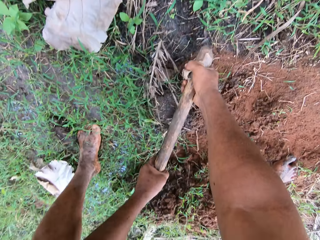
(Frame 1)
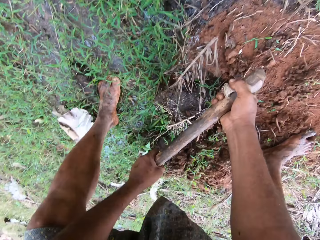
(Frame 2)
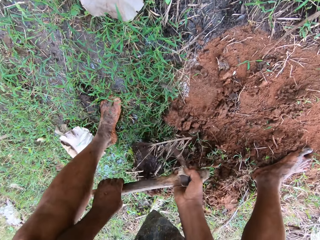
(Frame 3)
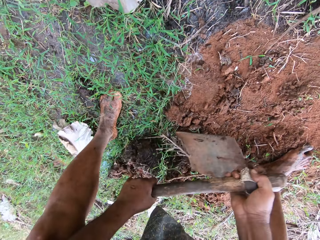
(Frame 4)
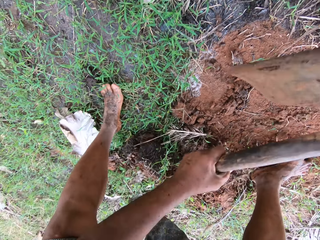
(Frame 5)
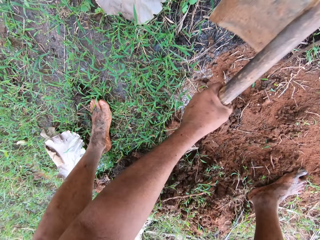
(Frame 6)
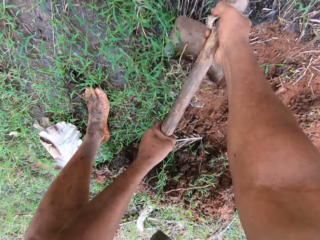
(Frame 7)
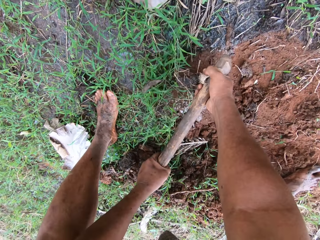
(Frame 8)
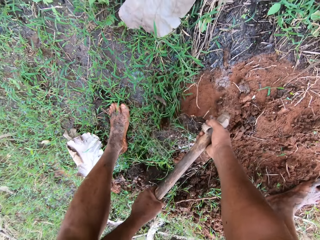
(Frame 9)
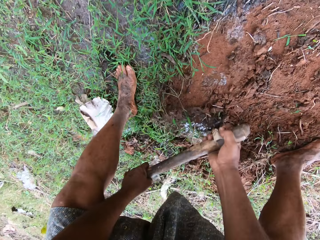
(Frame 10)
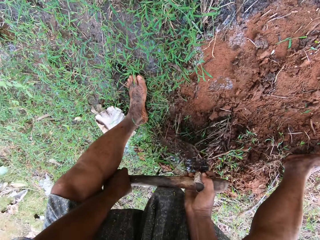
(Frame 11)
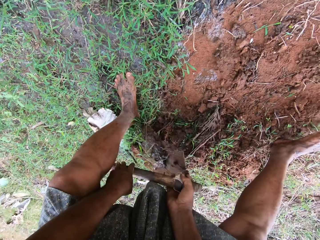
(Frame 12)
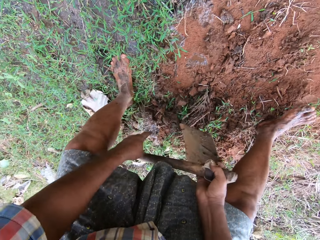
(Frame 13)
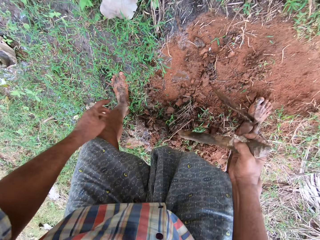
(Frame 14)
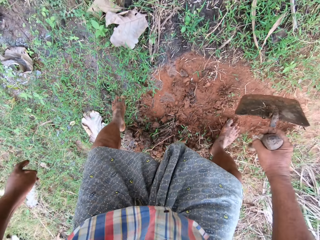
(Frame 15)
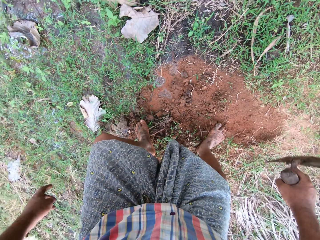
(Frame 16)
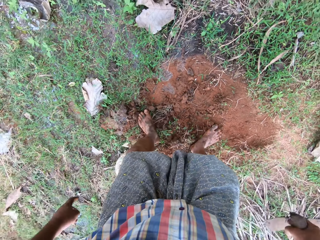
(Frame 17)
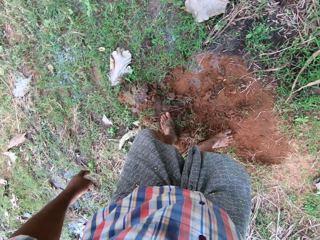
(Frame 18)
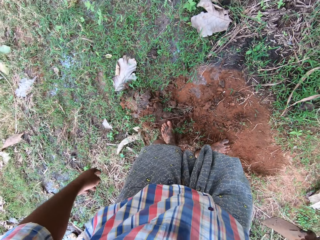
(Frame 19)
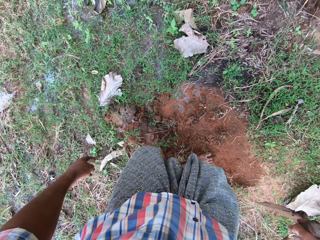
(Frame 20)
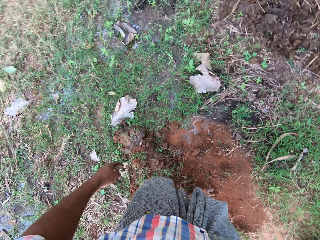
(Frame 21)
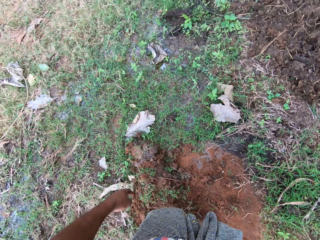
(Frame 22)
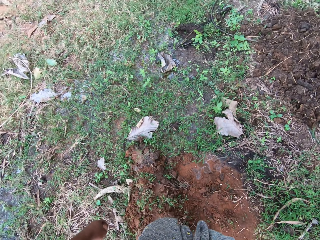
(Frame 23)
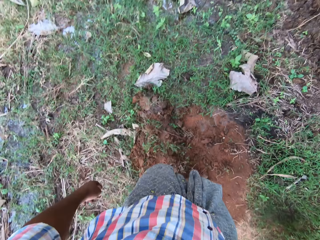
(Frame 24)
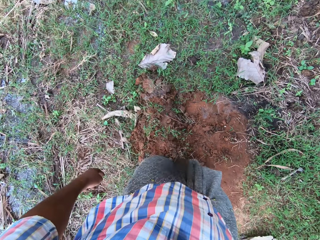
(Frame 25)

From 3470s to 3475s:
The camera wearer moves forward.

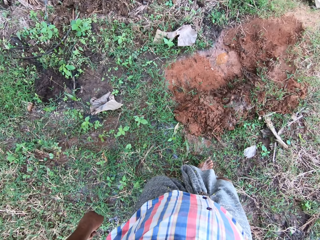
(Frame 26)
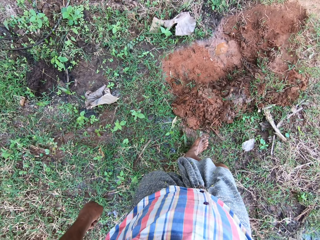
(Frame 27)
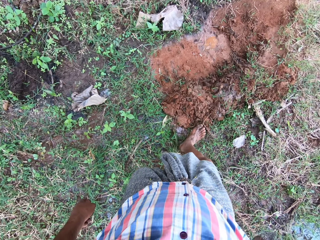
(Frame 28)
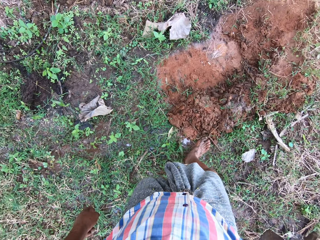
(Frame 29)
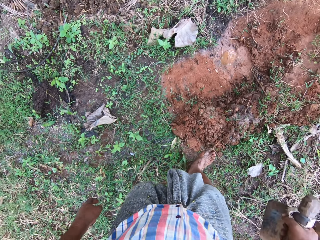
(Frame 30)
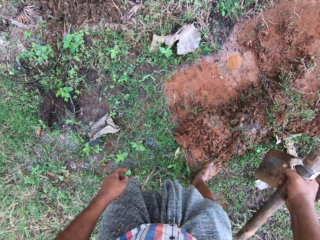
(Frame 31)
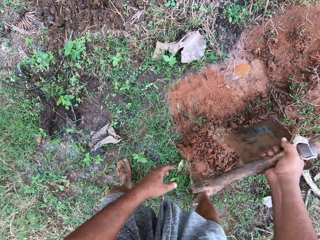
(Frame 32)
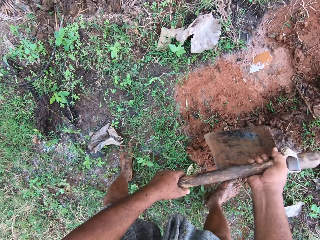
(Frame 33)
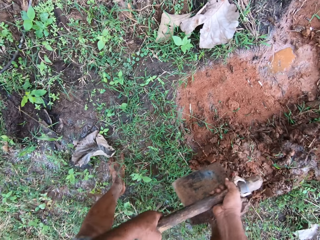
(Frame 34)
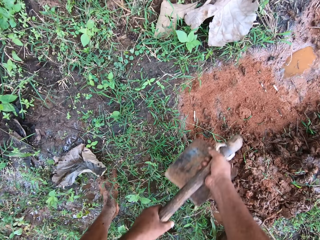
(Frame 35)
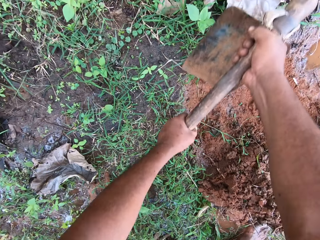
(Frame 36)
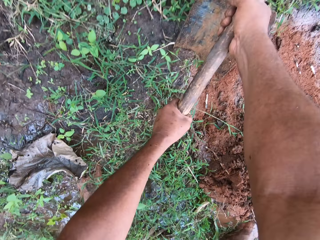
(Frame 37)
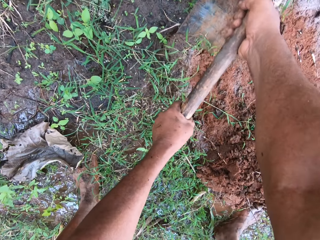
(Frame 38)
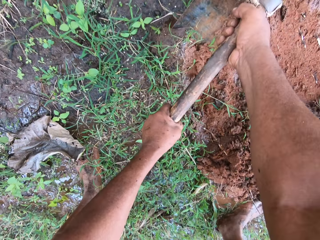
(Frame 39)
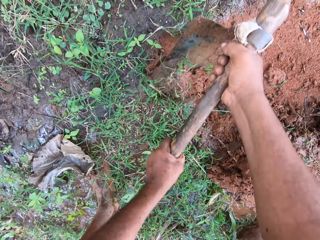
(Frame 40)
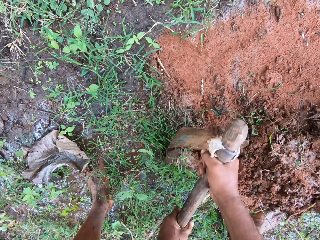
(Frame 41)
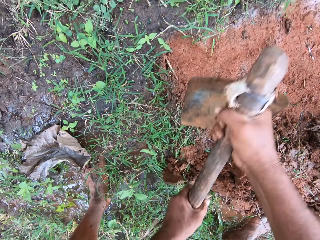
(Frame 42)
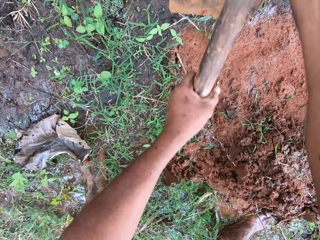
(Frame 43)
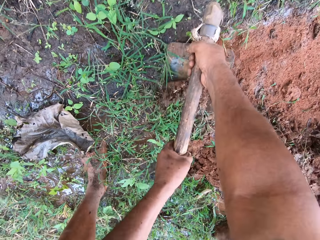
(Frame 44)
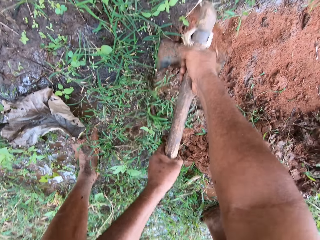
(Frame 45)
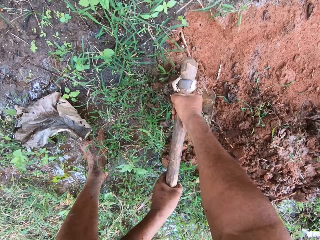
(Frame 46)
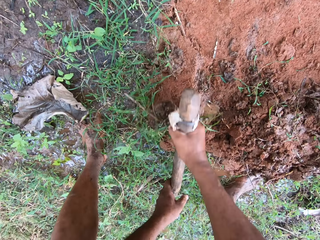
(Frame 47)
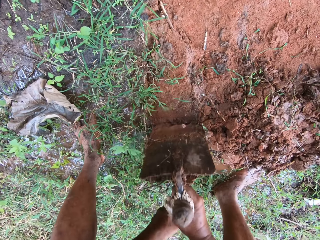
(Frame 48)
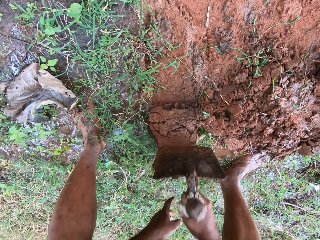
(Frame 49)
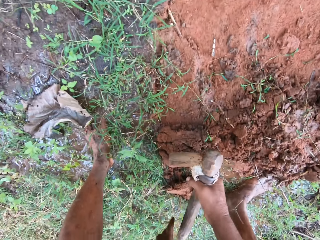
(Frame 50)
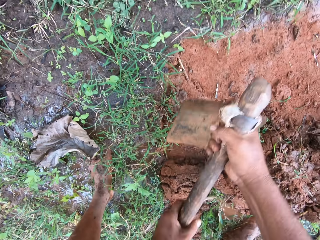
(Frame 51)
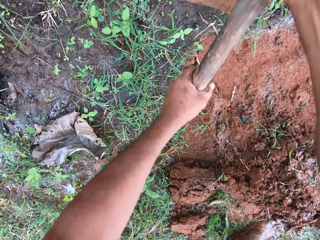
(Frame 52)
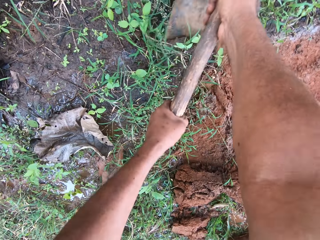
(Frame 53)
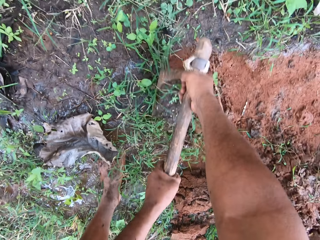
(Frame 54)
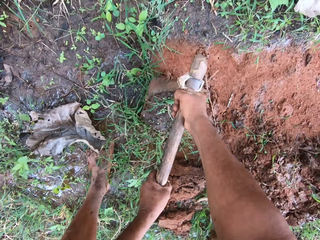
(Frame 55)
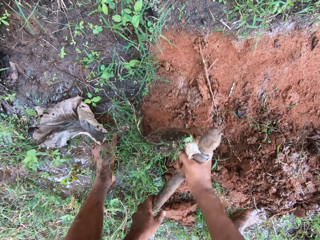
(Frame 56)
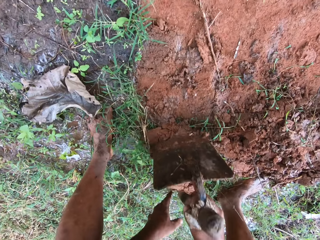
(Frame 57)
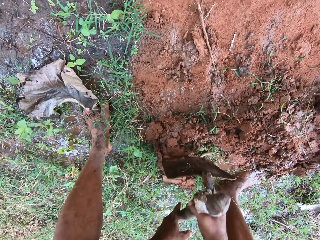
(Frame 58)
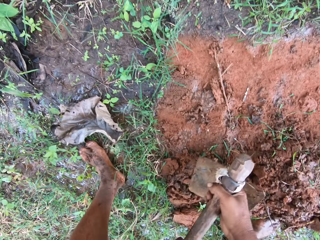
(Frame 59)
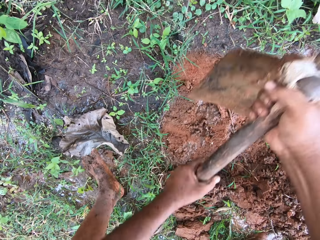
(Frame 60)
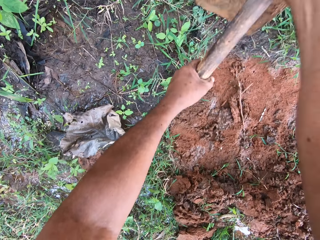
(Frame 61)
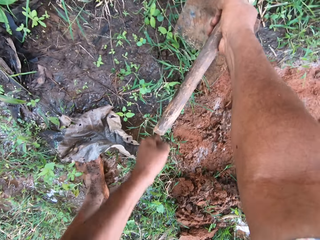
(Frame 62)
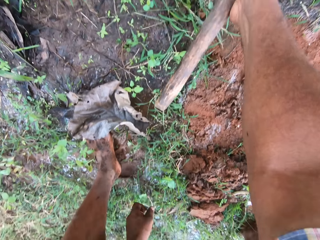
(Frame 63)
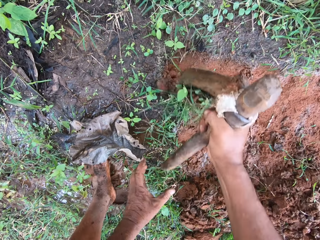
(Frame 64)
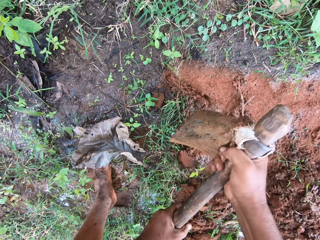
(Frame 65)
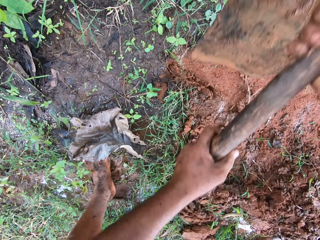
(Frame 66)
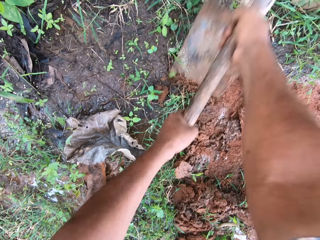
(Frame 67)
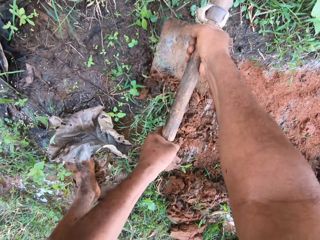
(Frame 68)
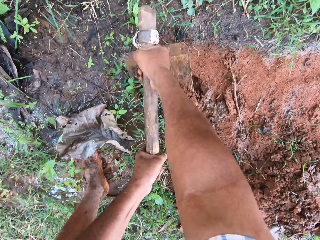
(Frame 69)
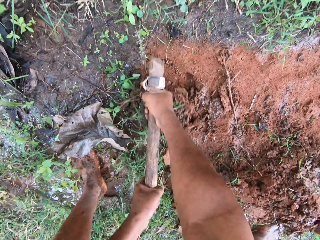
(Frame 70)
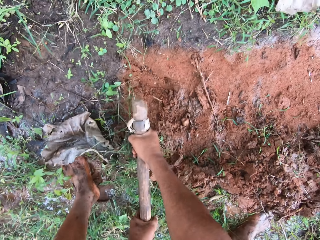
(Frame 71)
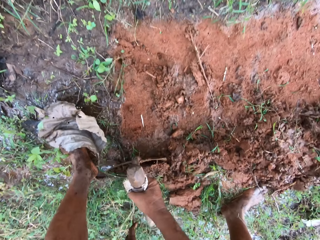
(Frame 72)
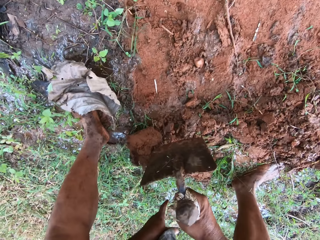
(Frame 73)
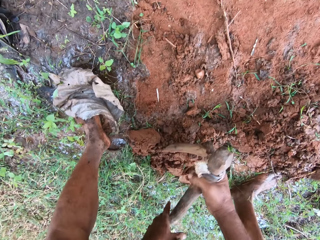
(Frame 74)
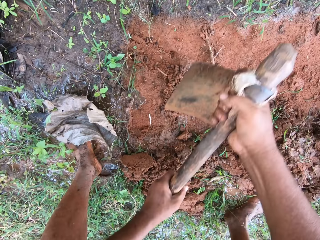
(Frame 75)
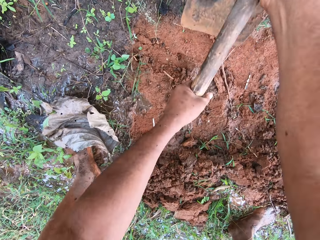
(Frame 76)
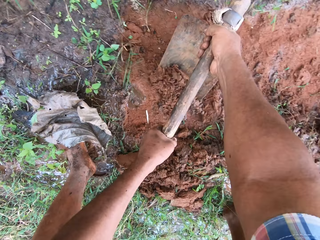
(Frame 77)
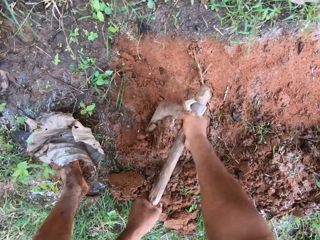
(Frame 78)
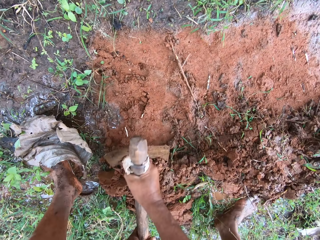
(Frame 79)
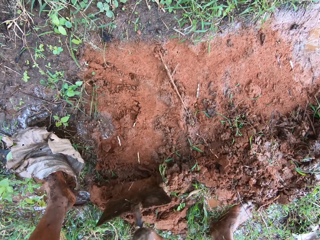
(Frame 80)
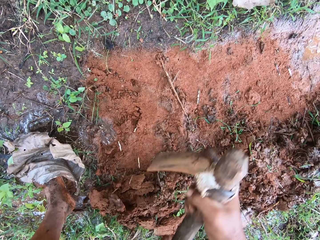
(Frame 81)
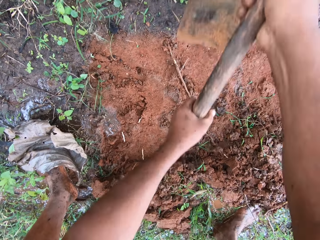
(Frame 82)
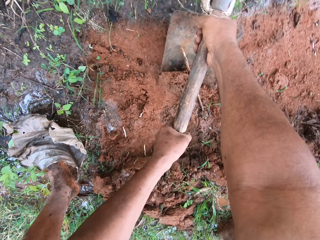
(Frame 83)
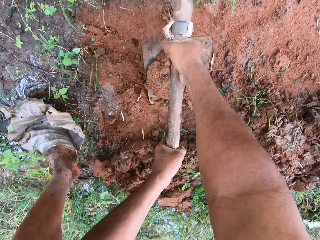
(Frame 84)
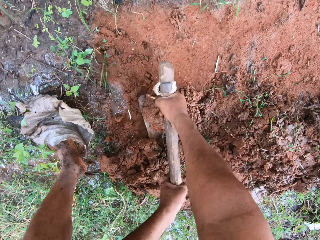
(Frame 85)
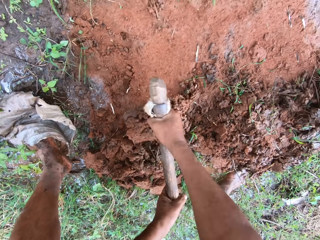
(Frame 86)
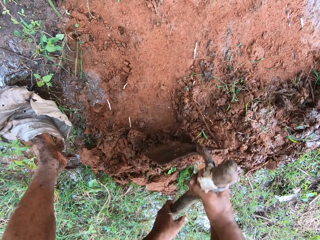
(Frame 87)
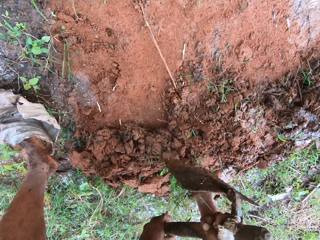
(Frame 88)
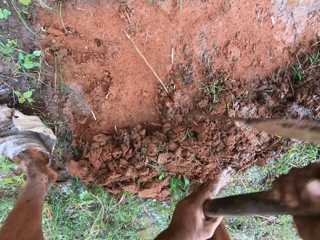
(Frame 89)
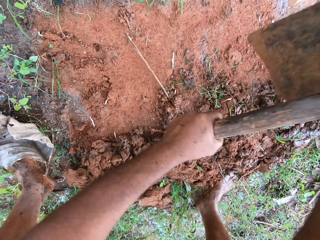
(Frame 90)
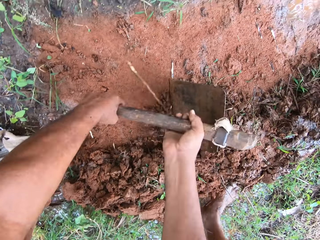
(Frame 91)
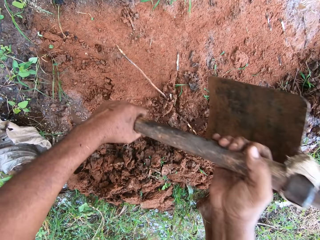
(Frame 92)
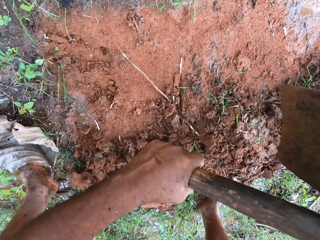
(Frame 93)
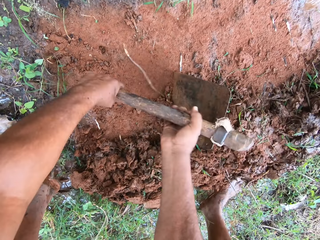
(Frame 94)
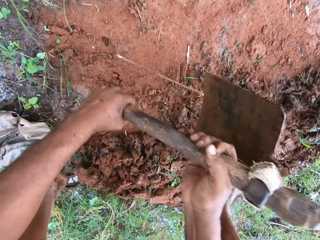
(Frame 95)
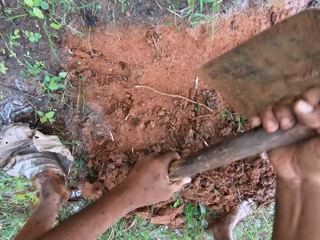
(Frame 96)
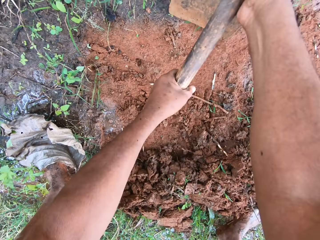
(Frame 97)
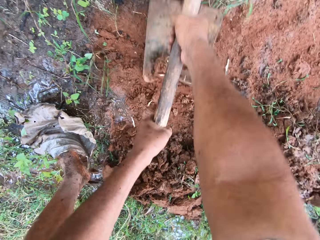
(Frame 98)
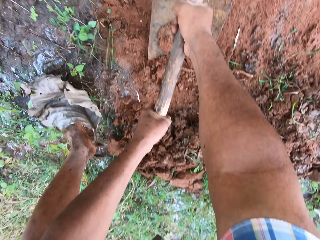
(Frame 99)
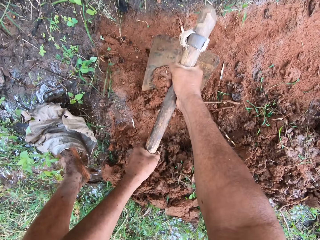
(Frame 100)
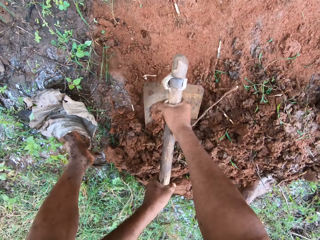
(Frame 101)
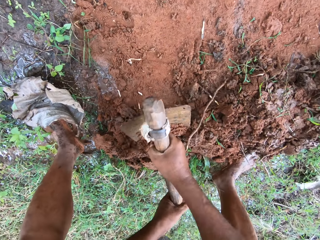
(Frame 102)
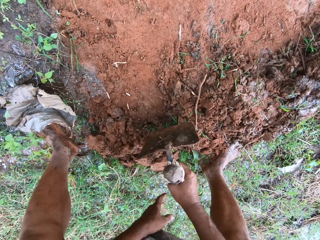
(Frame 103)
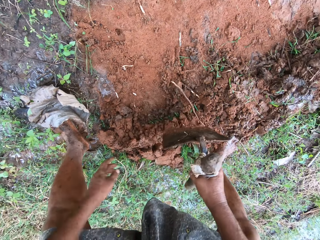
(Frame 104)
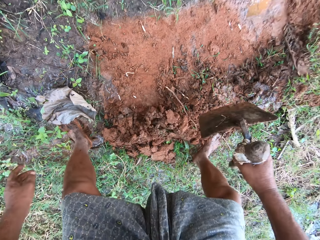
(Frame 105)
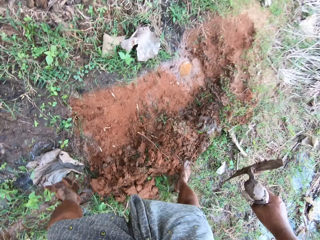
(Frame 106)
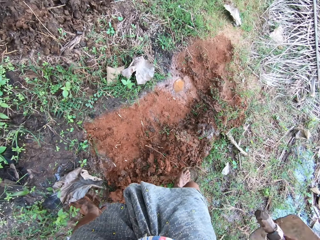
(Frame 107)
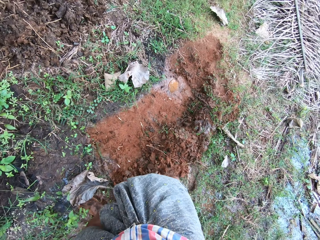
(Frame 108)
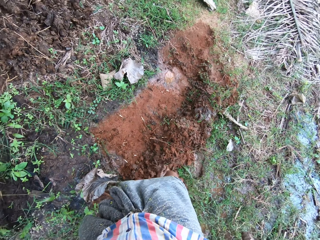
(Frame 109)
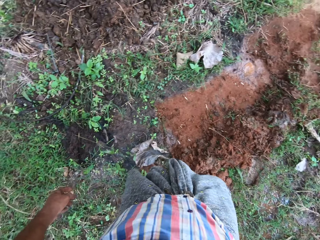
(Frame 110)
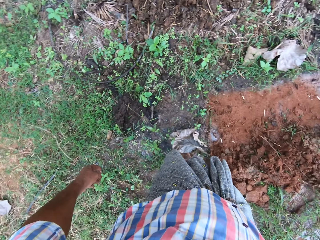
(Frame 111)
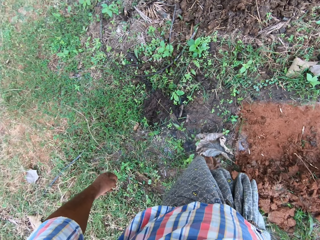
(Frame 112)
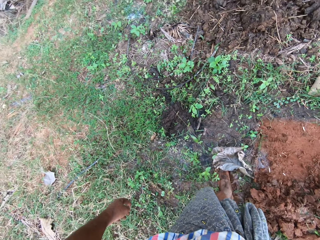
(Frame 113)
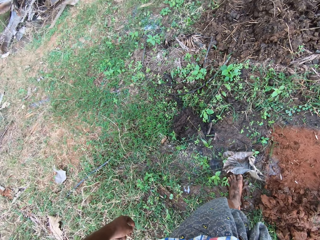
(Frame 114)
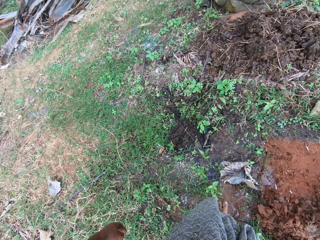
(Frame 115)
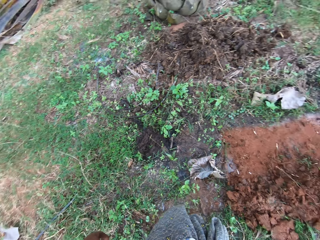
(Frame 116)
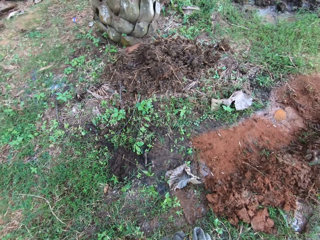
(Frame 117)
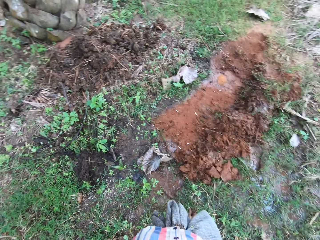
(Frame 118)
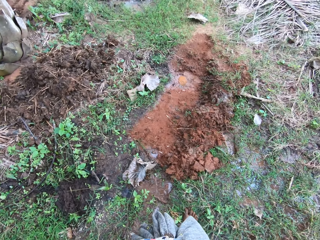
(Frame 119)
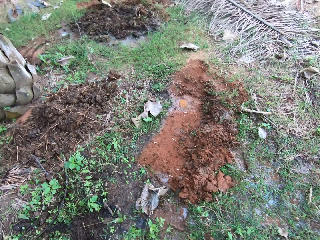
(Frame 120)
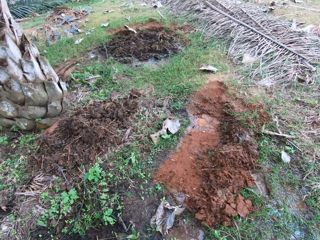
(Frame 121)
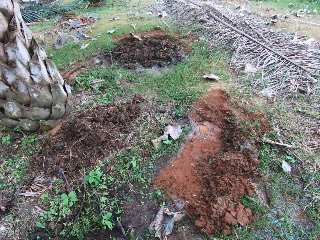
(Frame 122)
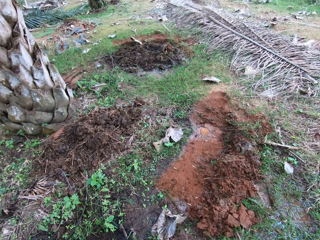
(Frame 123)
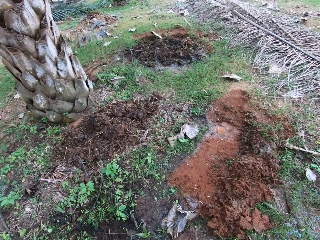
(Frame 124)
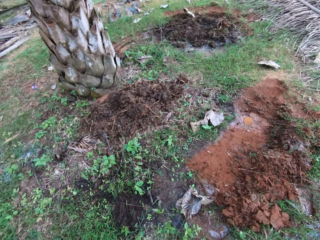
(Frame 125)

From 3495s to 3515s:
The camera wearer clears the sand on the ground with the hoe. They dig with the hoe. They move back.
